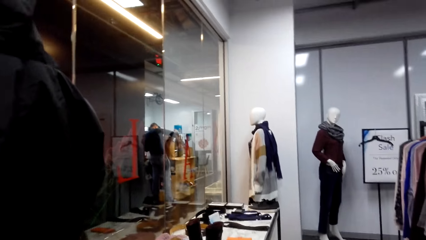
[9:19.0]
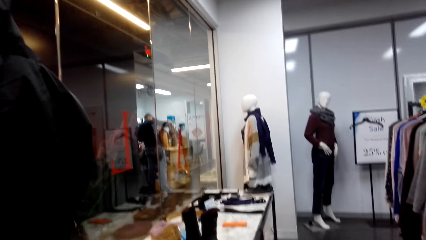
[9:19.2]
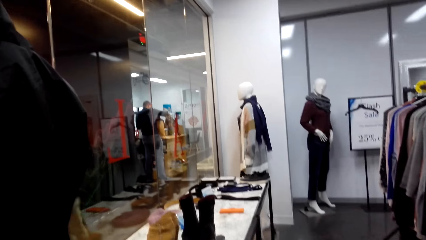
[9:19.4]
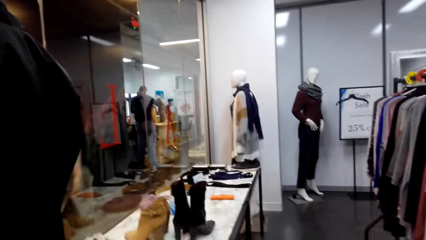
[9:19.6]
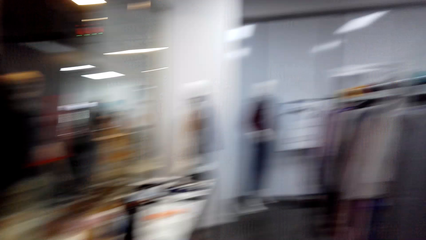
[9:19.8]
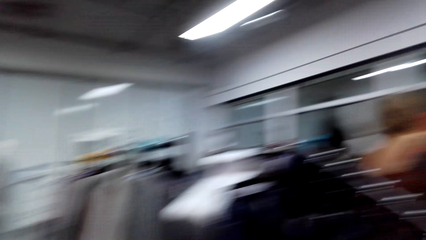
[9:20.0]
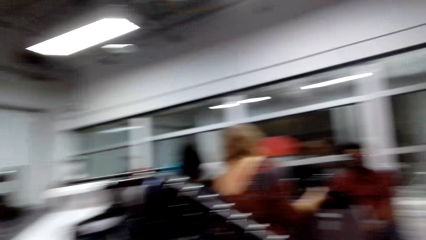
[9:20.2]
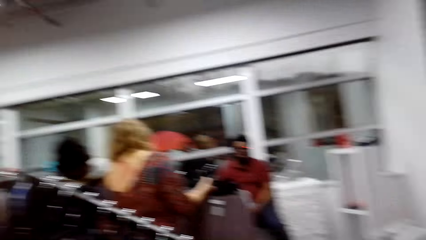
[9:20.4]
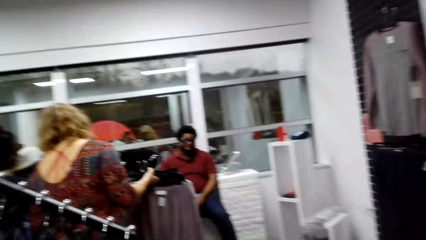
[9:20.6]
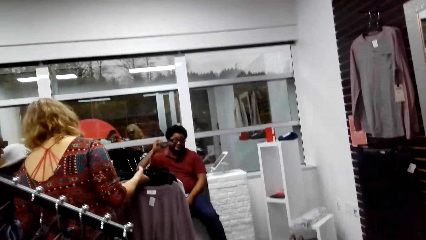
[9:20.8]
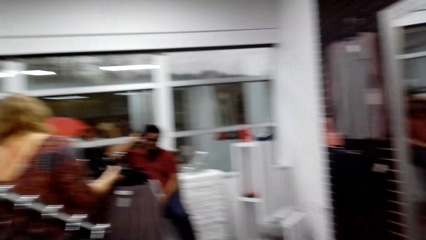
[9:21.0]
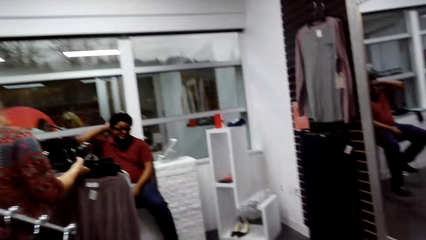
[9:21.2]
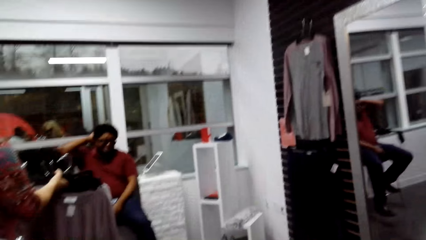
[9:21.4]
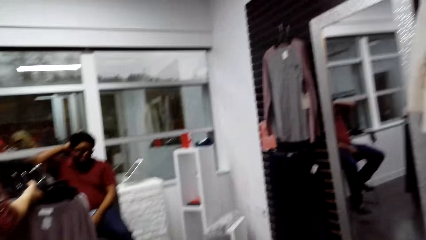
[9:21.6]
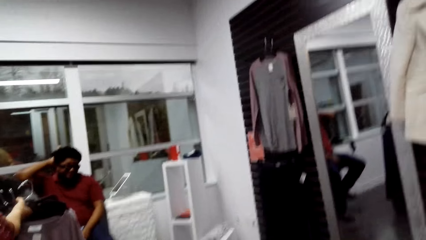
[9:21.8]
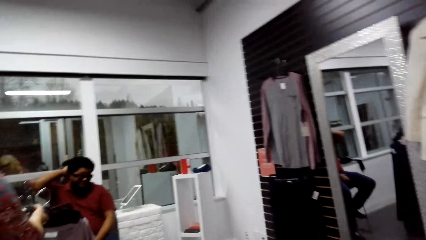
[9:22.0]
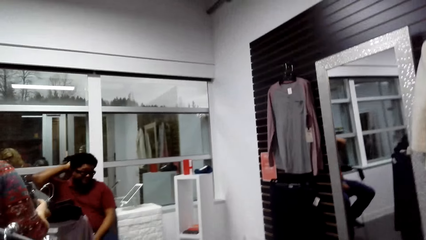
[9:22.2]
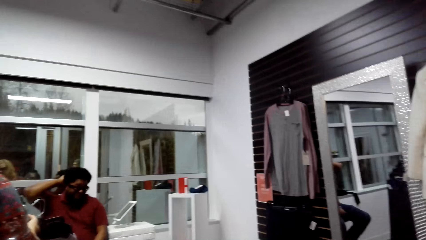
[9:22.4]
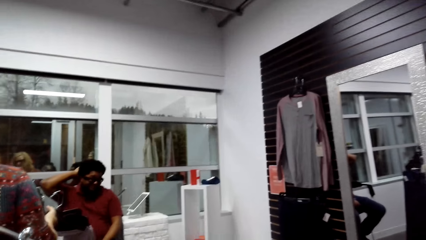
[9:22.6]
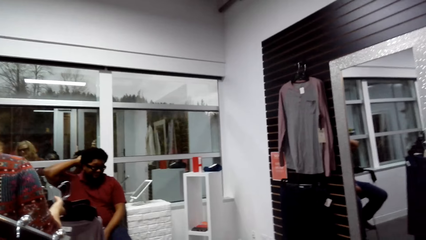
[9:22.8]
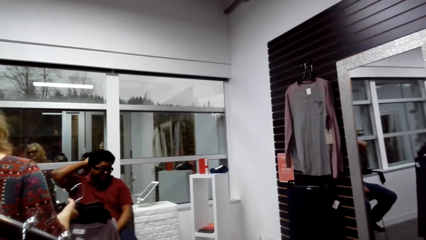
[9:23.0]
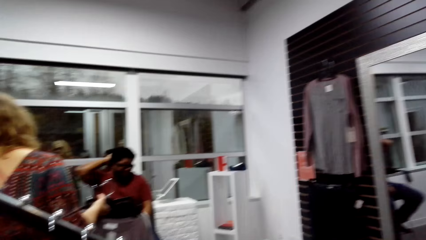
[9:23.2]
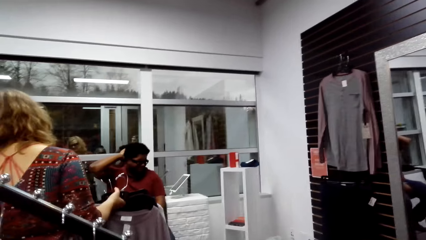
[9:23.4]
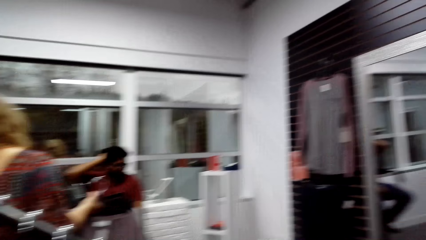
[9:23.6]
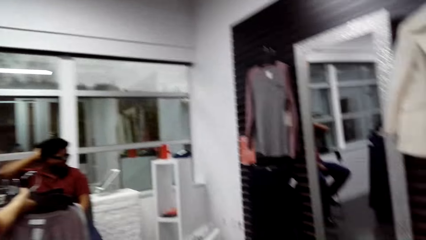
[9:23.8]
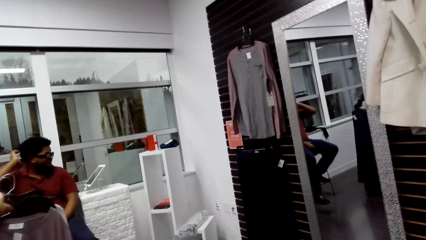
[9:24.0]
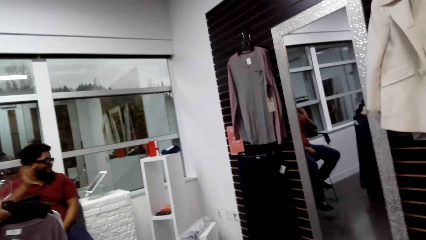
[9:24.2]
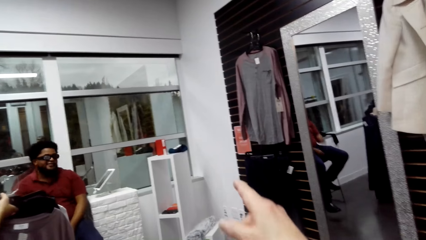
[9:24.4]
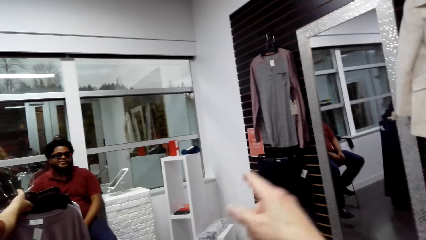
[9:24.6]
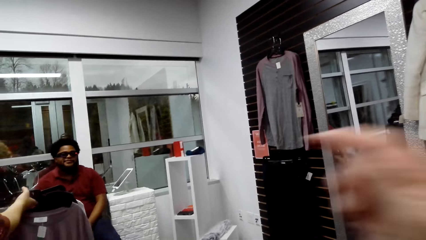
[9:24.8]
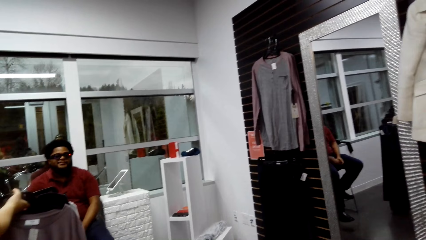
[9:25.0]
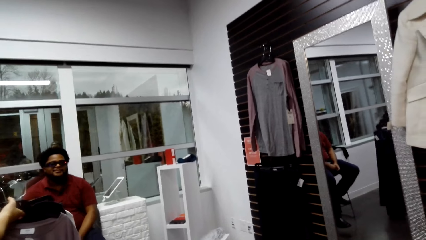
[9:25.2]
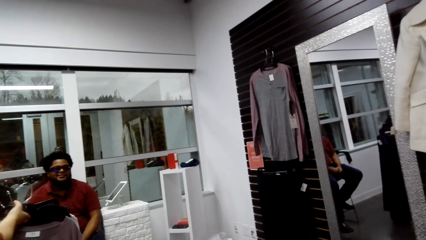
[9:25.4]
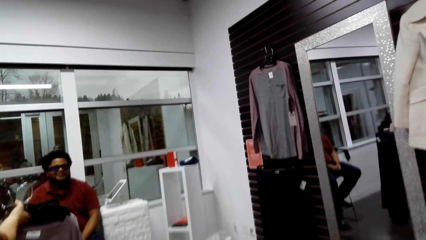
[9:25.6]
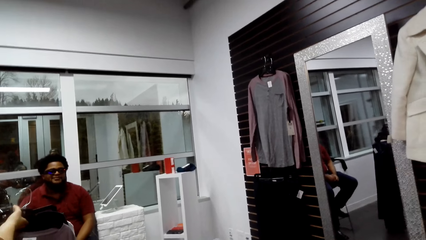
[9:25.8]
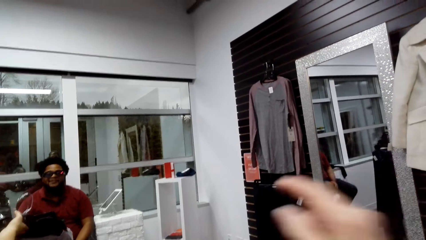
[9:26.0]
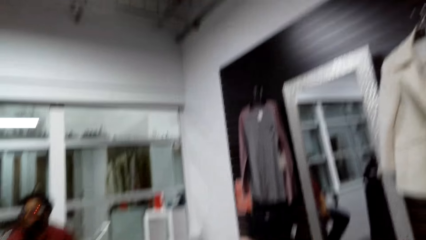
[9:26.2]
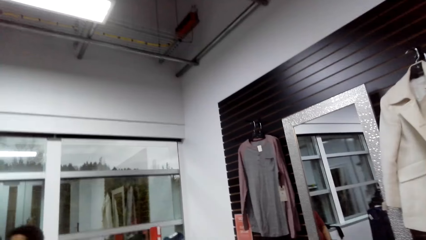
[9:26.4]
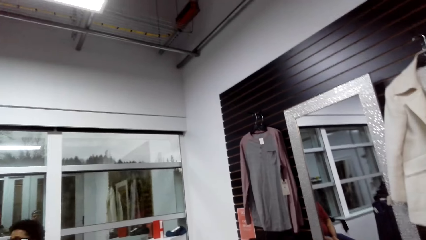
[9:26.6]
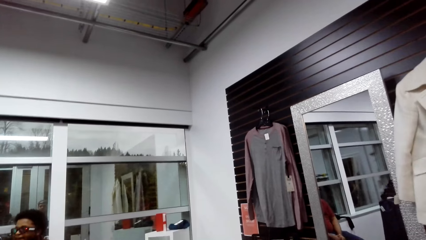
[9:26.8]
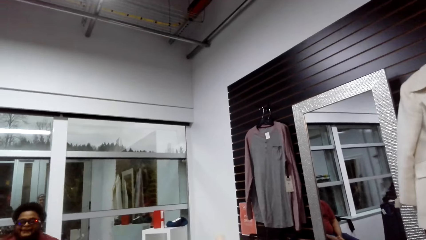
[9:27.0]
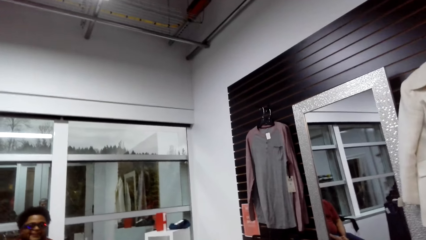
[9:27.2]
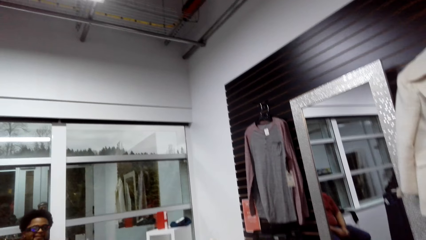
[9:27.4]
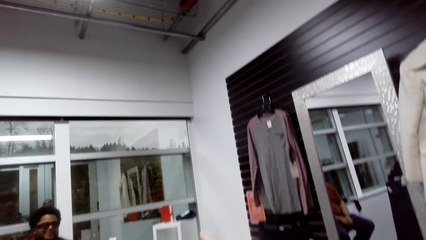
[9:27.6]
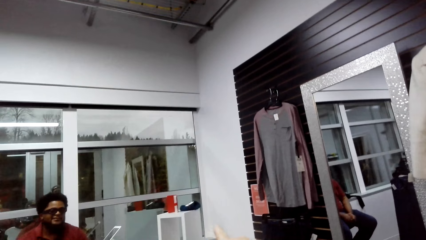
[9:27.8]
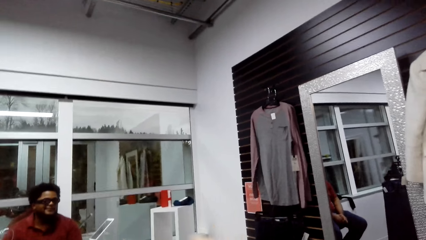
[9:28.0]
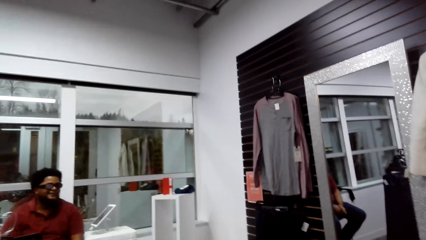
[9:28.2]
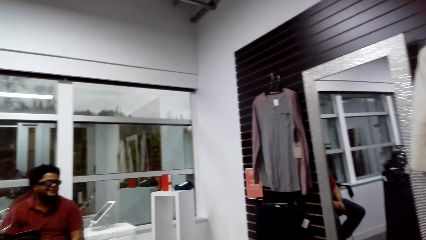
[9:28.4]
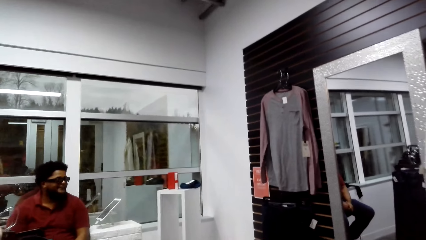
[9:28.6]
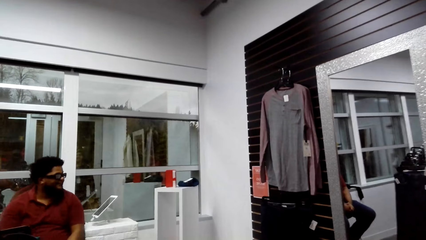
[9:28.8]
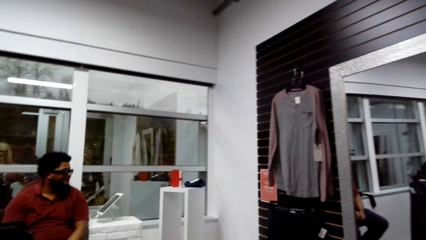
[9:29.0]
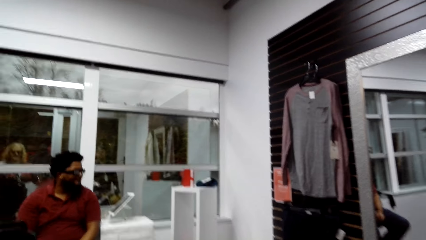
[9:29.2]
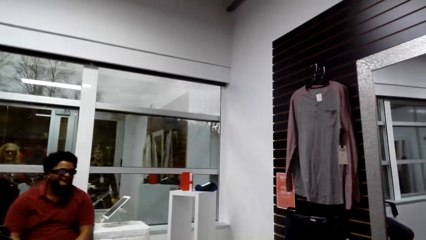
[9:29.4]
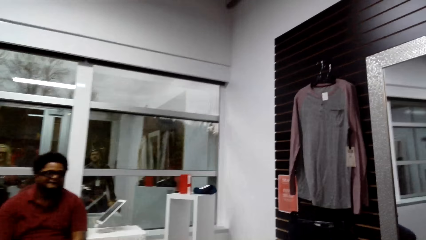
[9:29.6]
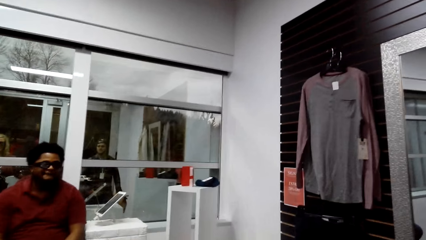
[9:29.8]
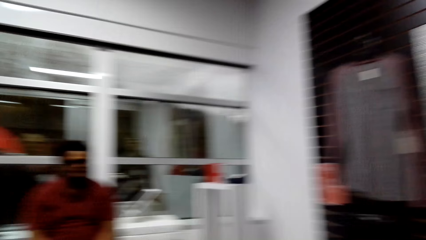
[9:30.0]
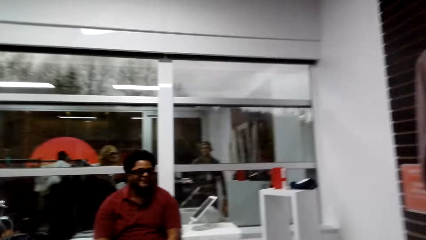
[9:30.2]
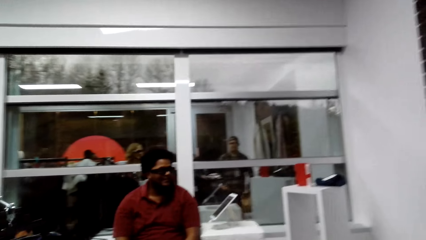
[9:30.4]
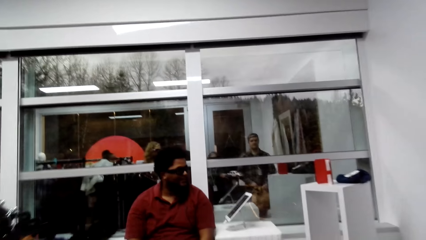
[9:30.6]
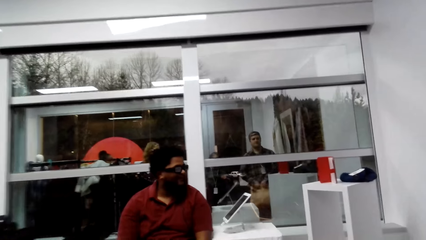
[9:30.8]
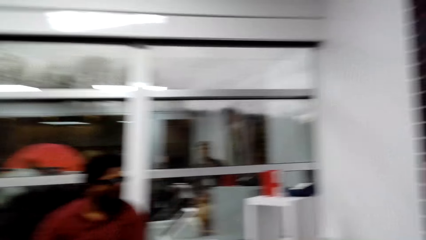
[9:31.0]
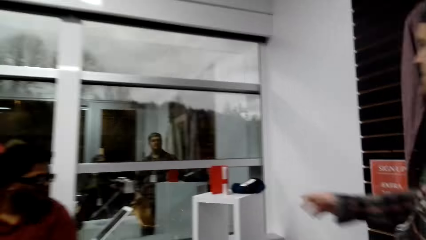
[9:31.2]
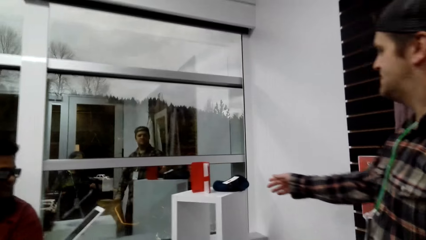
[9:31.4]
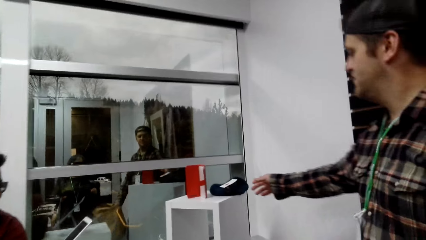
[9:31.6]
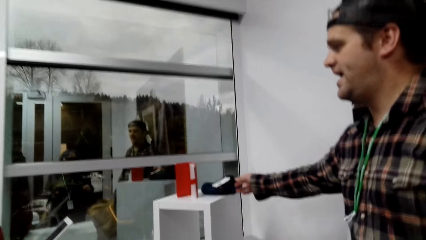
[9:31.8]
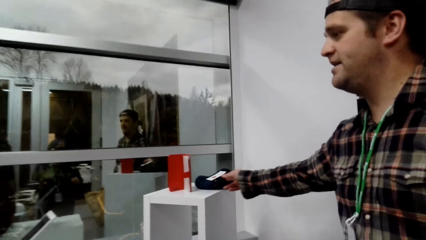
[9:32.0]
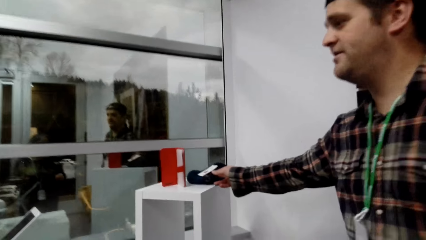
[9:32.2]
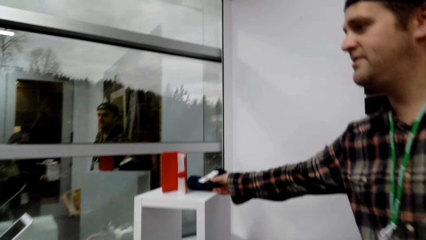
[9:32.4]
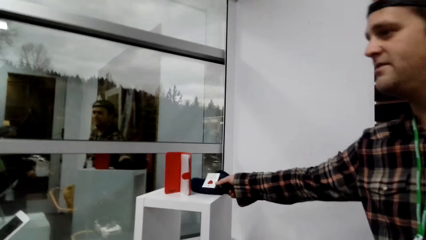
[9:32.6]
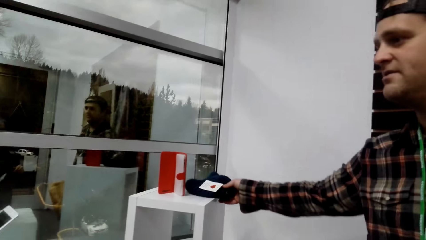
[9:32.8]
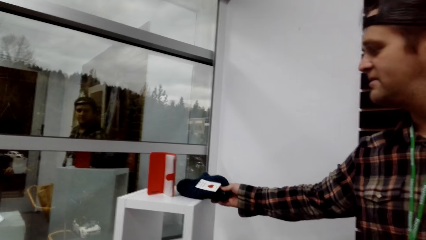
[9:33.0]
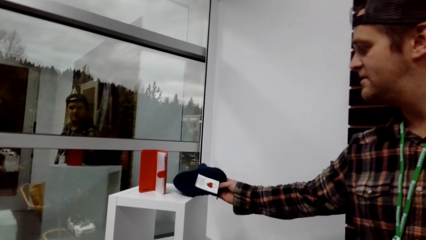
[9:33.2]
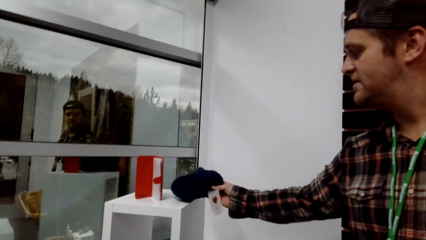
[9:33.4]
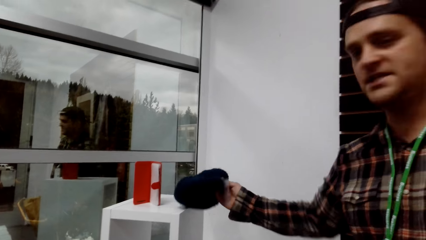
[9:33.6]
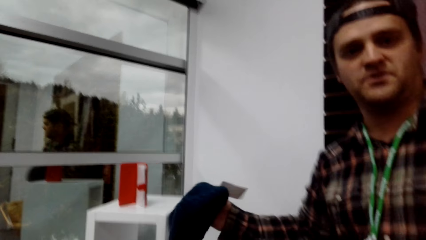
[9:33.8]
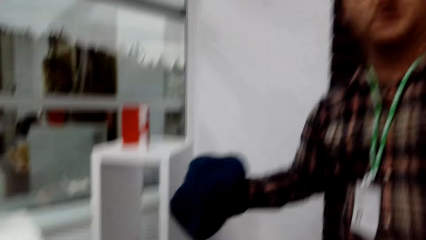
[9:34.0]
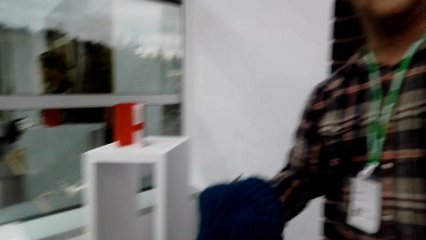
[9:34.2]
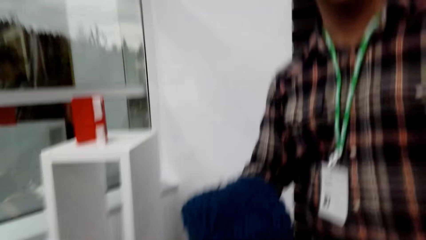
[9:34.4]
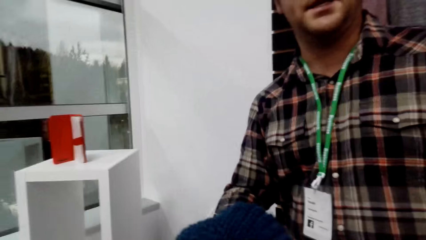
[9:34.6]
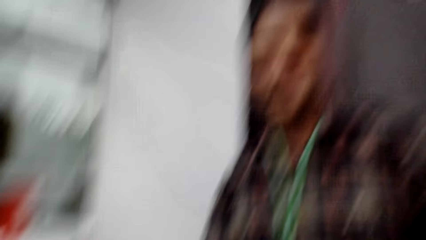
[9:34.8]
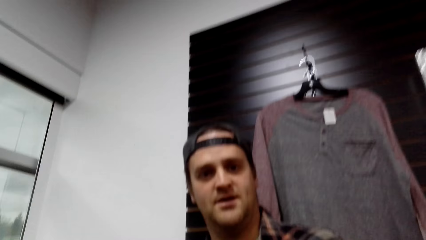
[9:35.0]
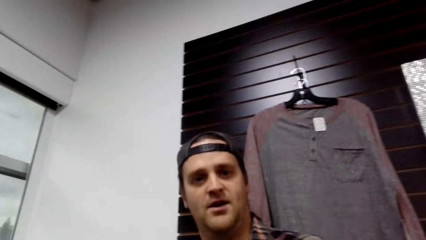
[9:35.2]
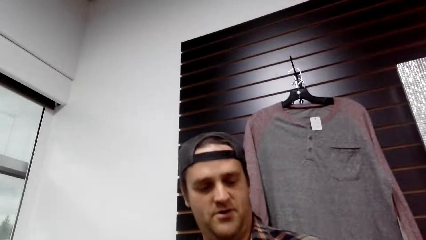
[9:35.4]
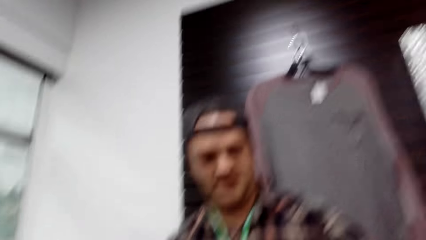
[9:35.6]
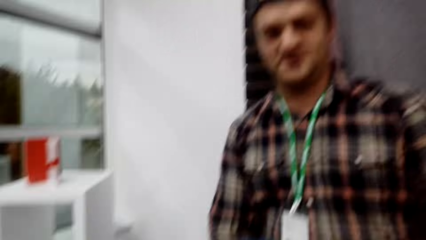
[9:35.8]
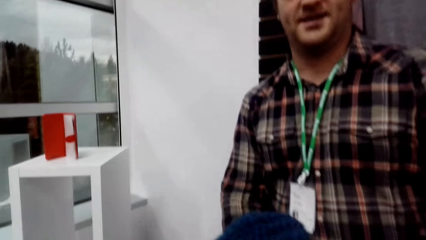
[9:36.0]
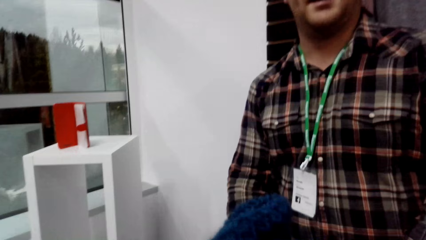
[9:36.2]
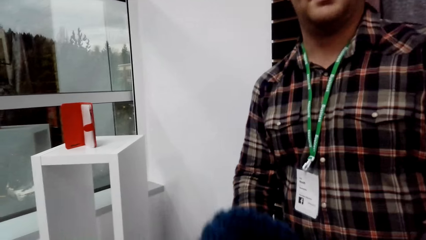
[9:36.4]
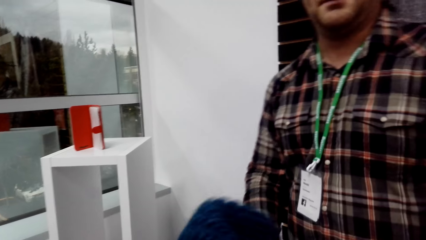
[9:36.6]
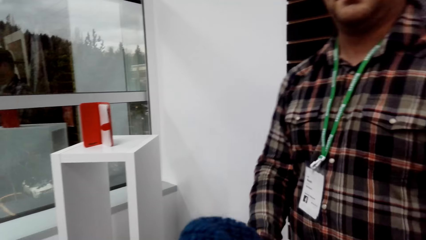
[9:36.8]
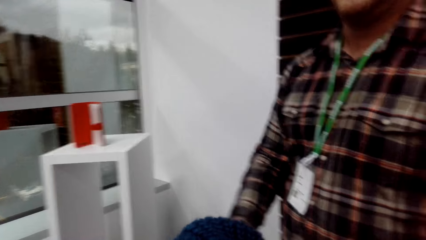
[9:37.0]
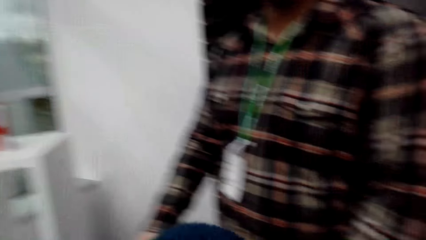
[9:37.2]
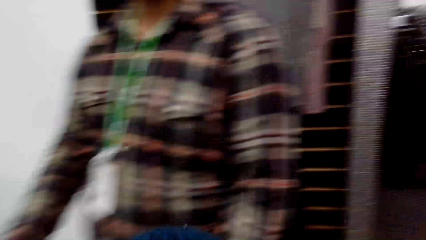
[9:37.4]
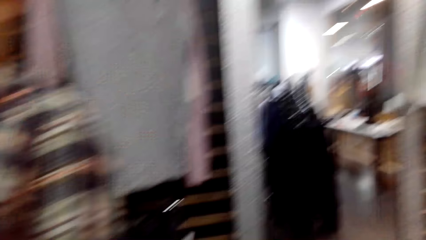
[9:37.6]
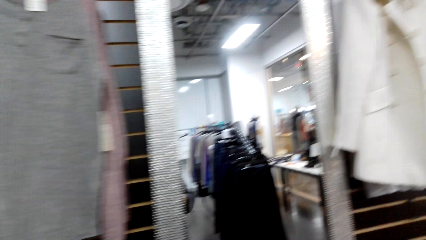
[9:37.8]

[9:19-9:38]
The camera wearer looks about in the boutique. They point. A man converses with another man. The first man picks up a winter cap or hat on the table. The first man hands over the hat to the camera wearer.
